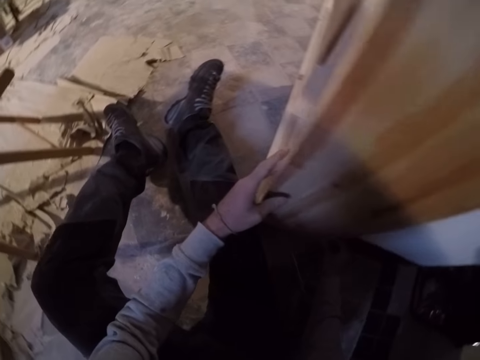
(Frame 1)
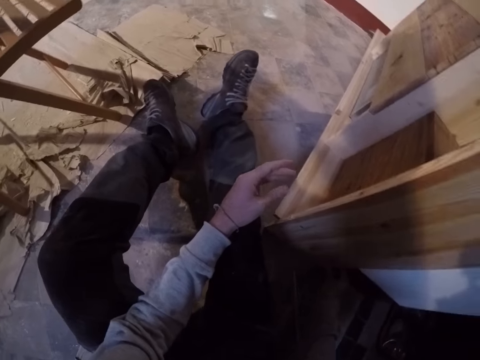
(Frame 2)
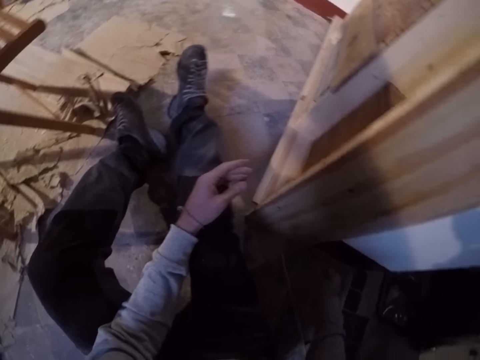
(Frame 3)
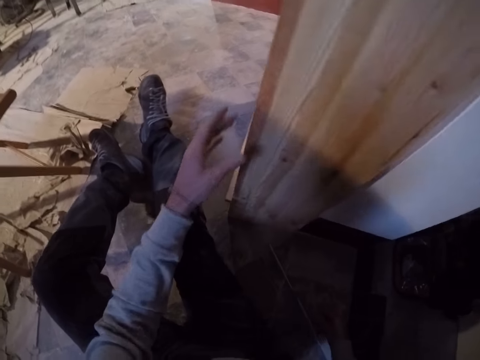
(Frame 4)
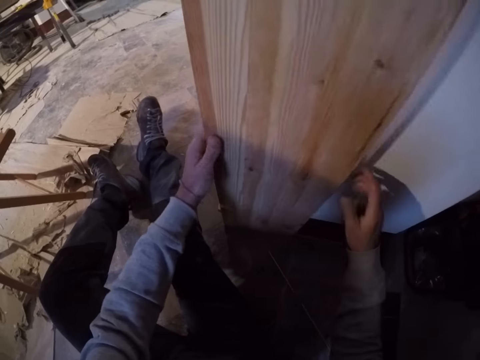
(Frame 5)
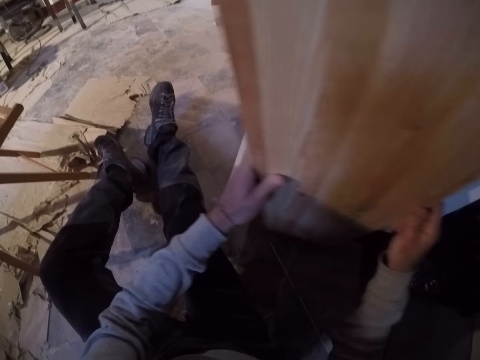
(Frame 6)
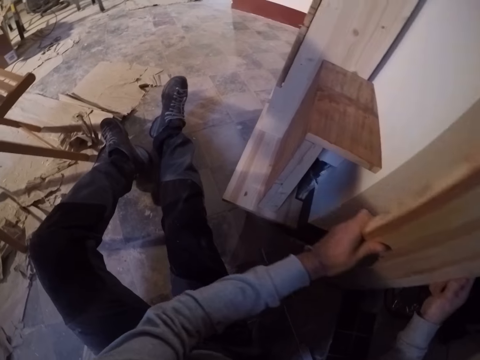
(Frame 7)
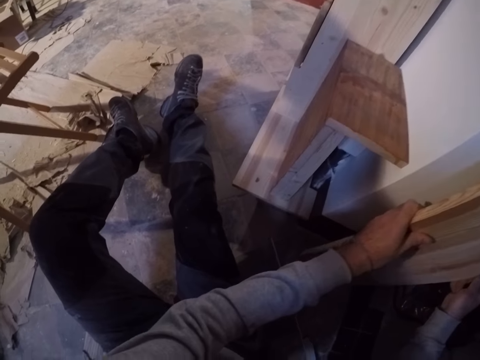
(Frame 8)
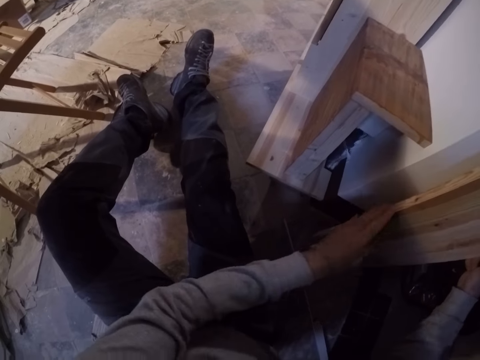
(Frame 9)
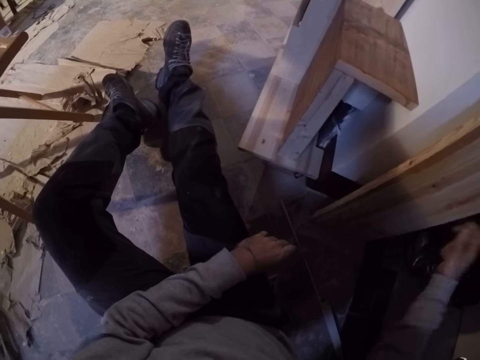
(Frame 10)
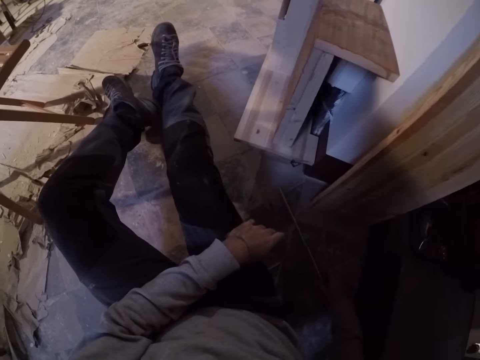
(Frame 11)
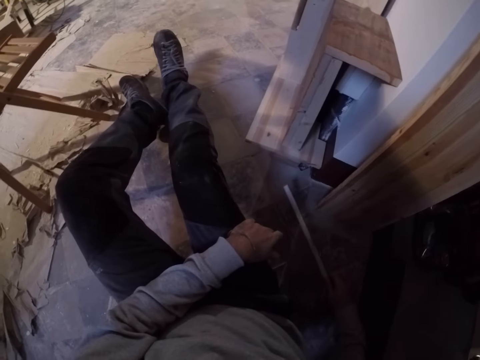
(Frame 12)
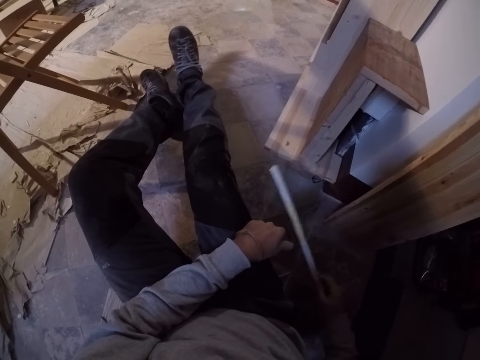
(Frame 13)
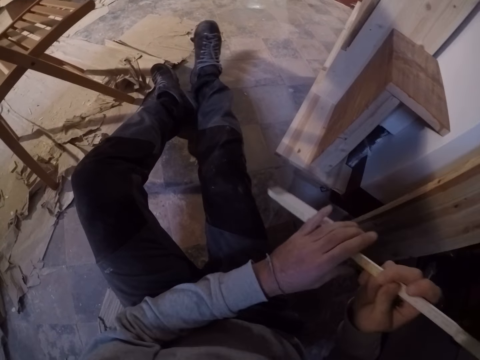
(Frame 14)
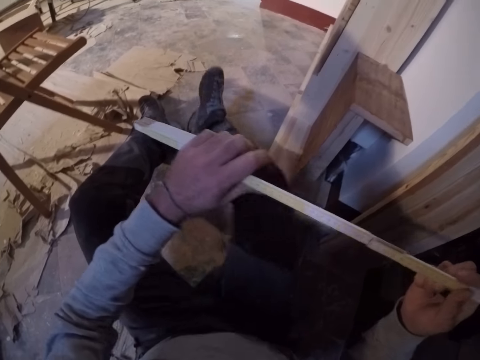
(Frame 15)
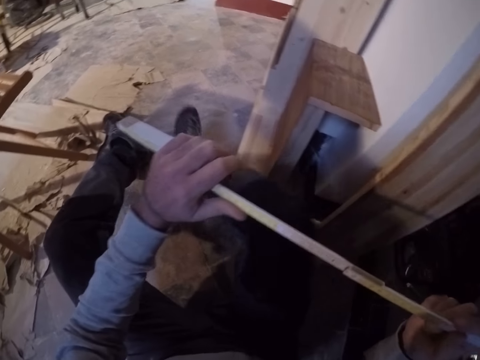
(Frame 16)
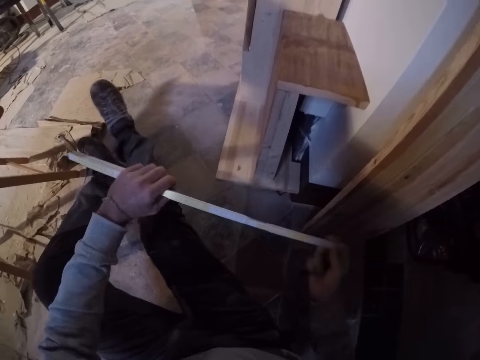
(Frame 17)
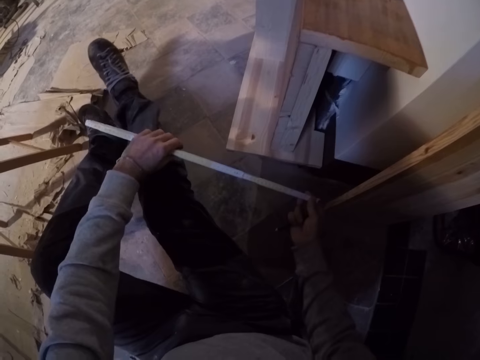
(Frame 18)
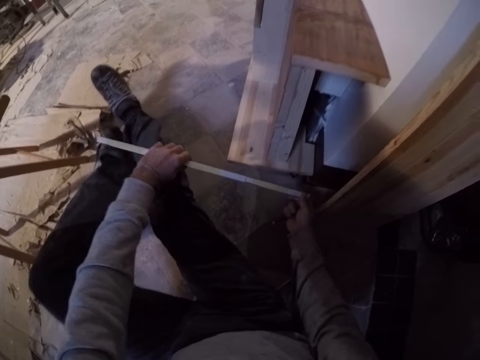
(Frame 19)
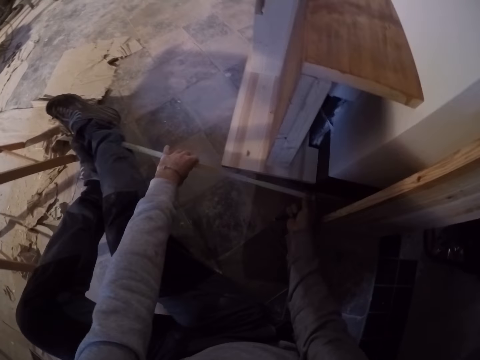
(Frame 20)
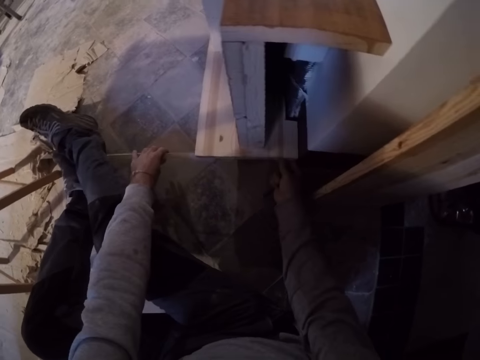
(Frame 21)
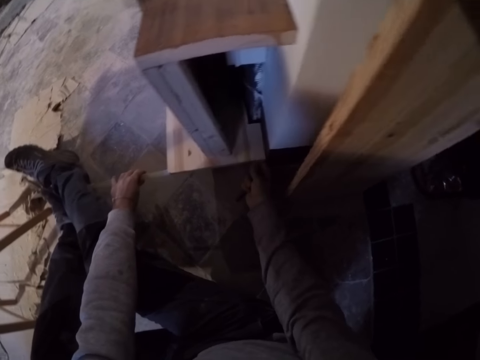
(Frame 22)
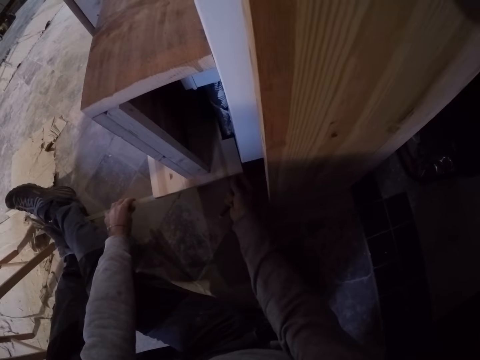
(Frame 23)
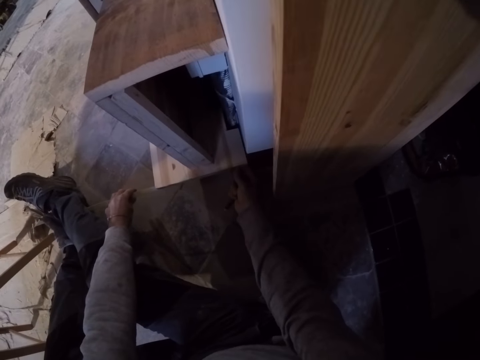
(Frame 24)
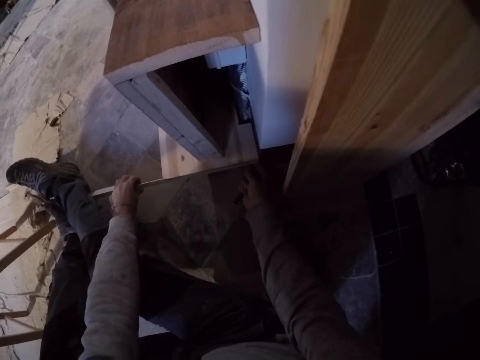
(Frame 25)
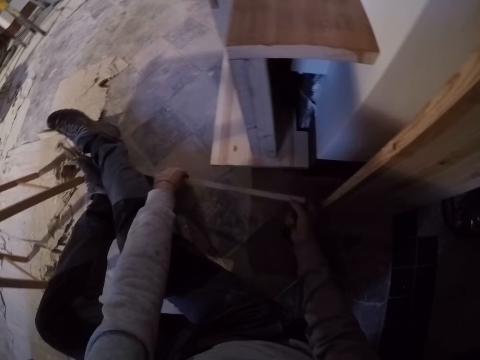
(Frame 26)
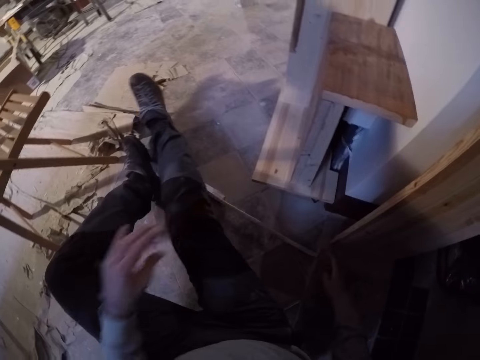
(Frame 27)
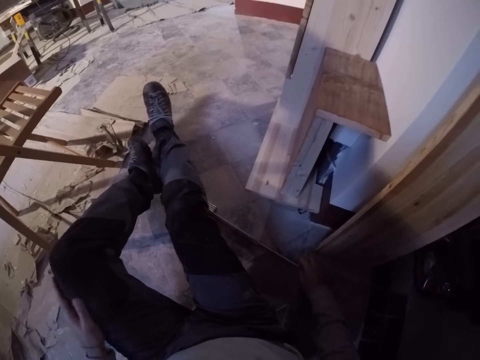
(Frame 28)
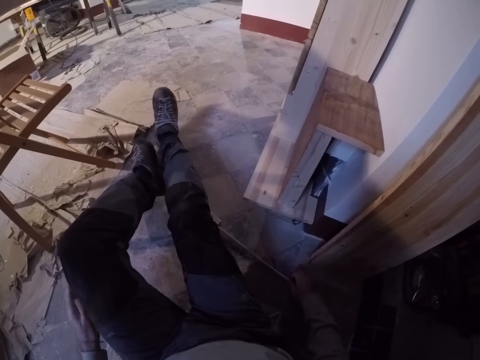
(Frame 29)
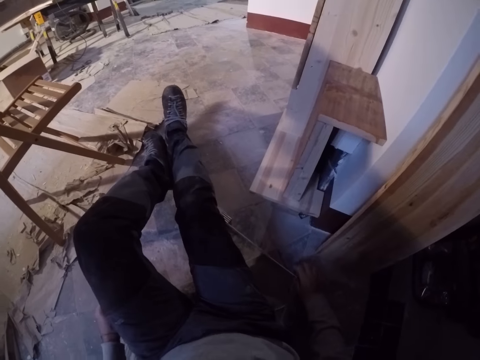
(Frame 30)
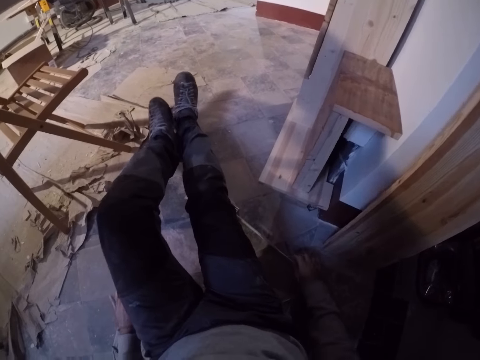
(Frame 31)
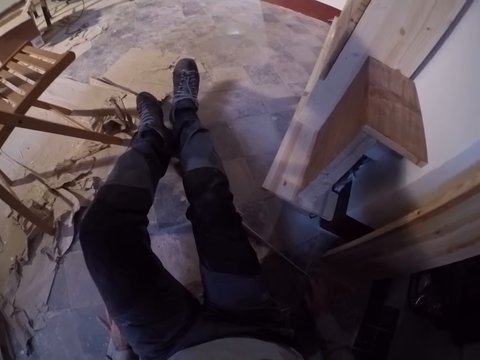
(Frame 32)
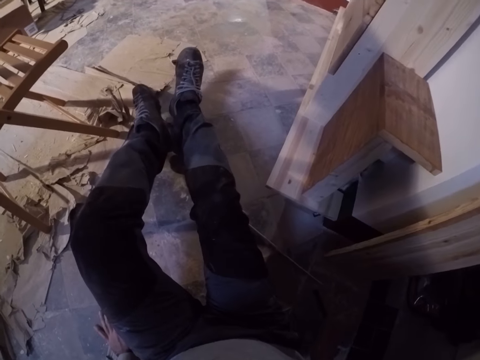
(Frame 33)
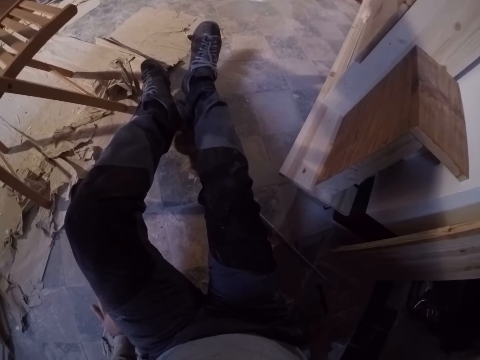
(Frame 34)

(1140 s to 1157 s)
The camera wearer moves the timber aside. They pick the ruler from the floor. They measure the shelf or timber with the meter rule. They support the left hand on the left leg thigh.

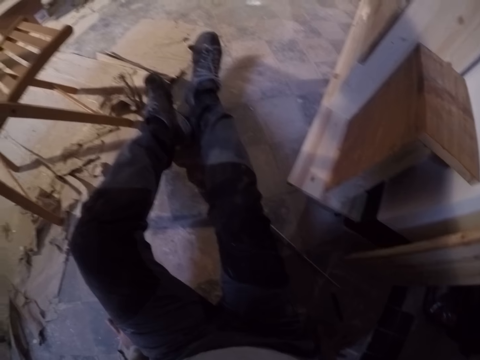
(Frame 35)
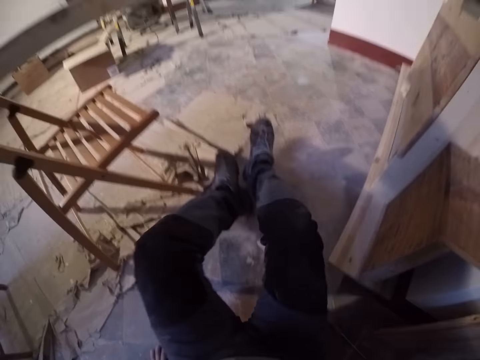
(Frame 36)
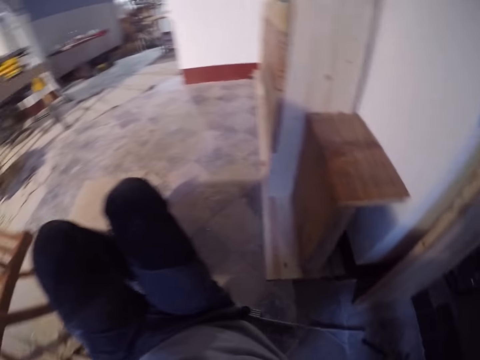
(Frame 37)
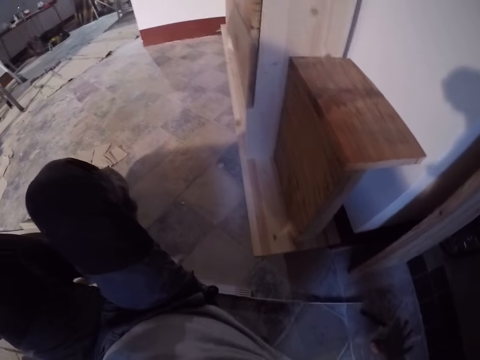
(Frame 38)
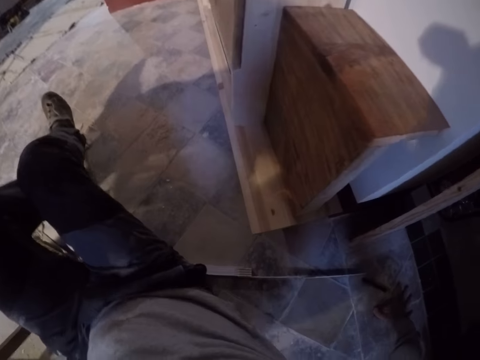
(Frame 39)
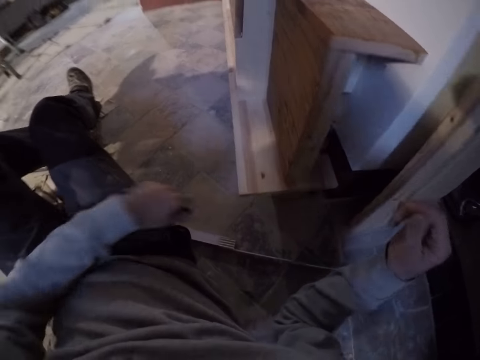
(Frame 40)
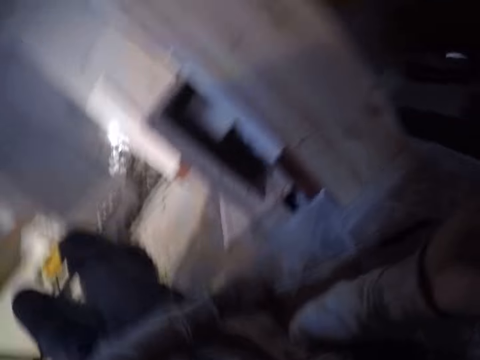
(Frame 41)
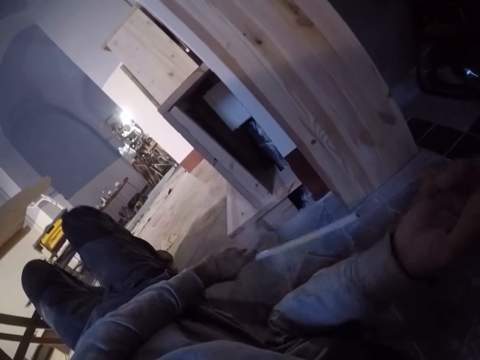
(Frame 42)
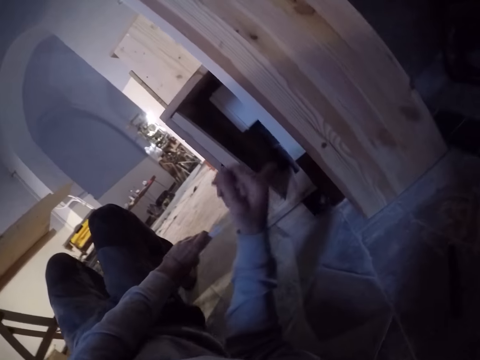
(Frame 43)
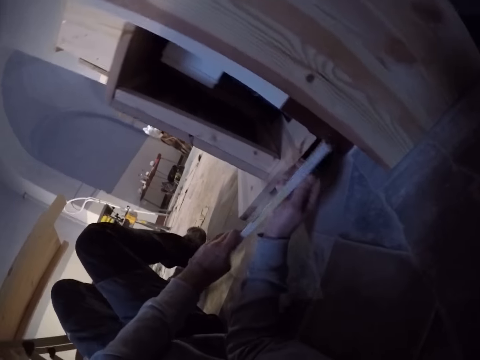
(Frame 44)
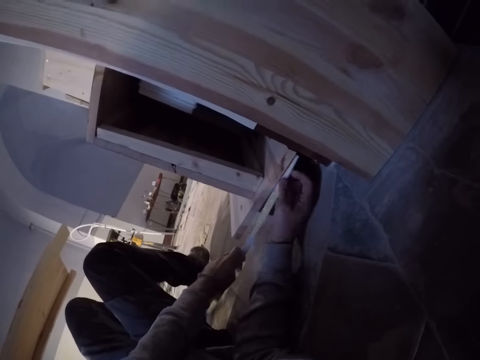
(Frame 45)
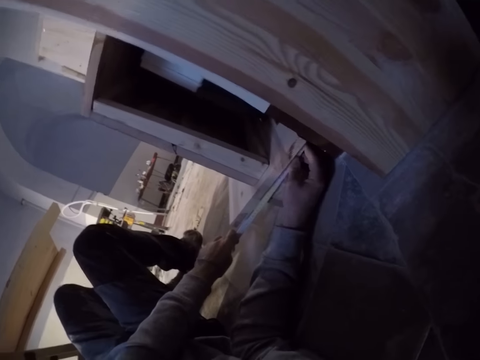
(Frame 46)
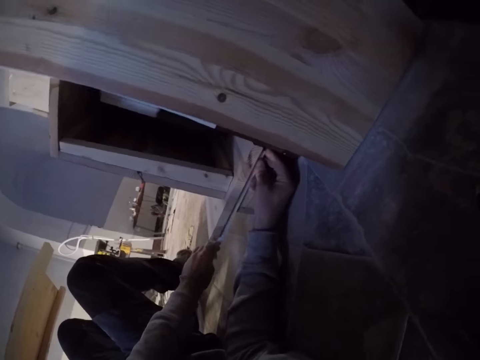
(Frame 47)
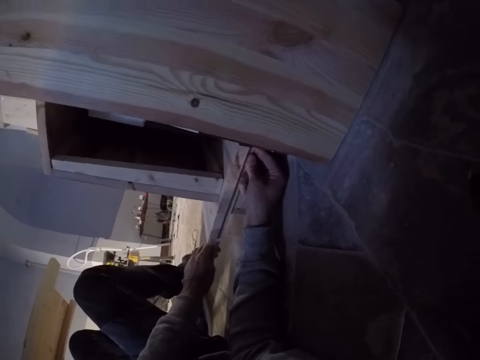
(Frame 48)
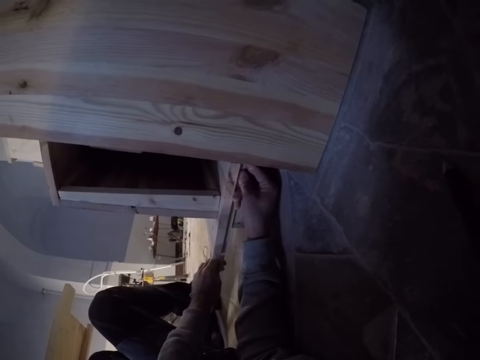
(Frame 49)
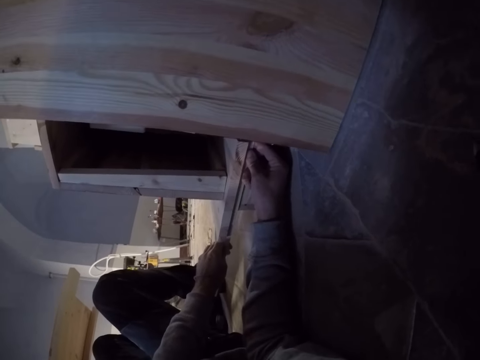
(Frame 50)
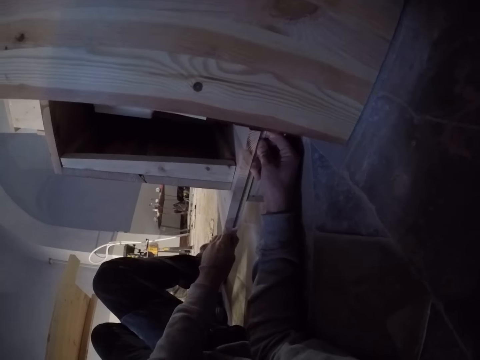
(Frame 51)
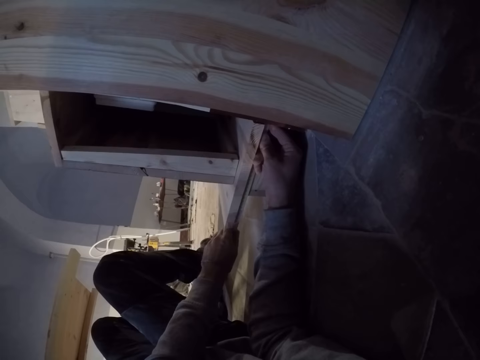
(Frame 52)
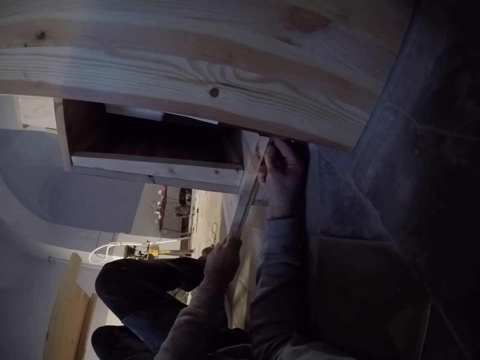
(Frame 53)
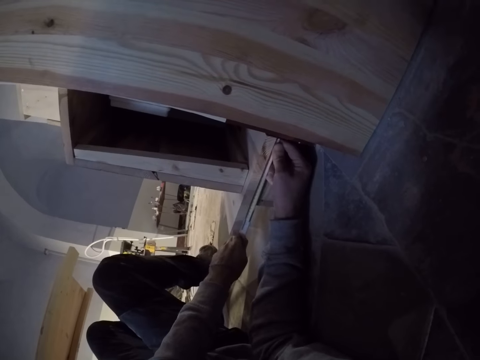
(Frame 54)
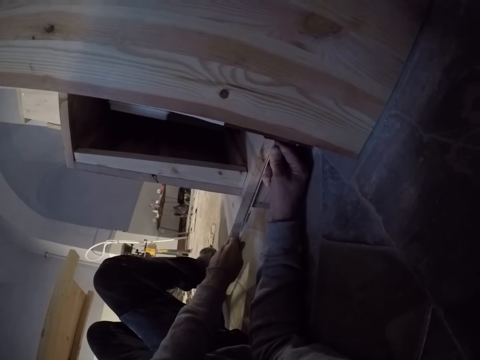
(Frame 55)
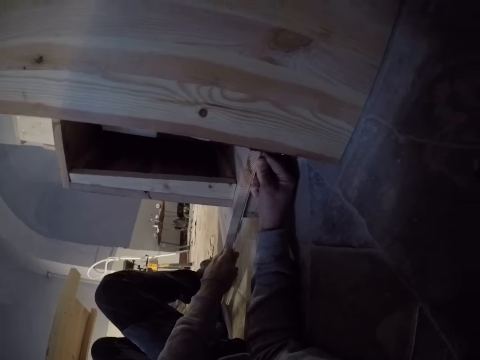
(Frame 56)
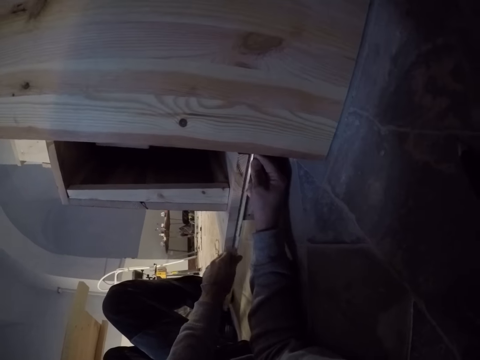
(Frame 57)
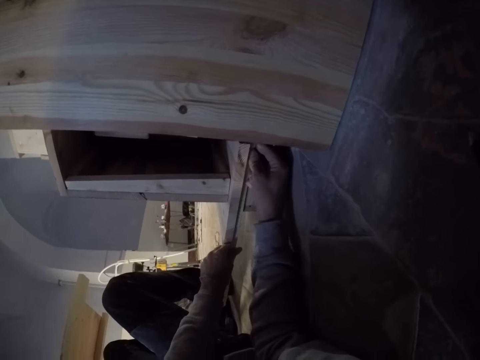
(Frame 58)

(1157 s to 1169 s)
The camera wearer moves on the floor. They measure on the timber.
